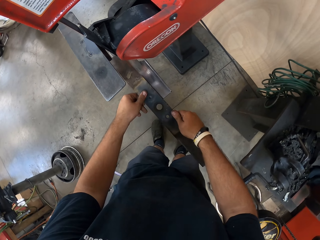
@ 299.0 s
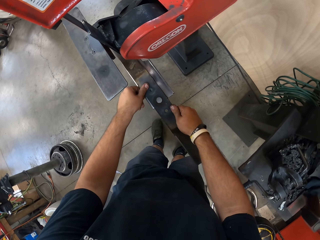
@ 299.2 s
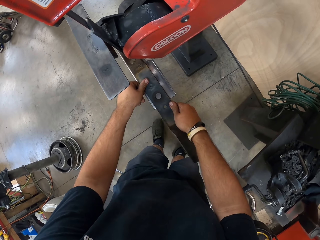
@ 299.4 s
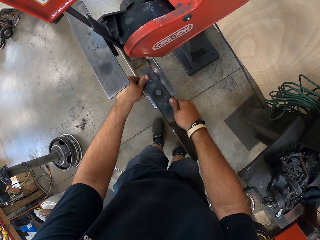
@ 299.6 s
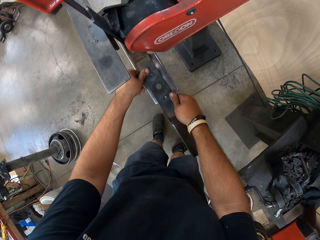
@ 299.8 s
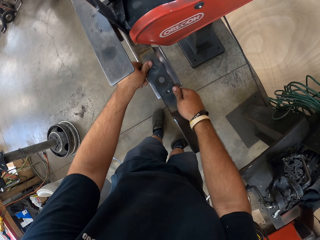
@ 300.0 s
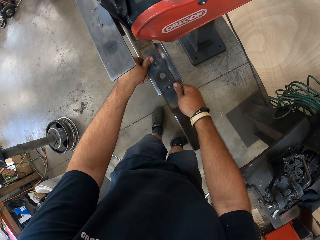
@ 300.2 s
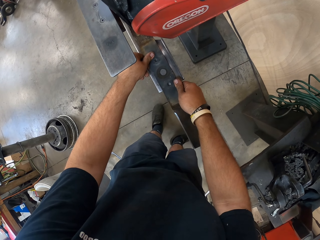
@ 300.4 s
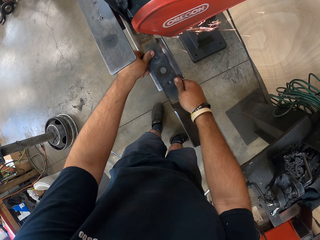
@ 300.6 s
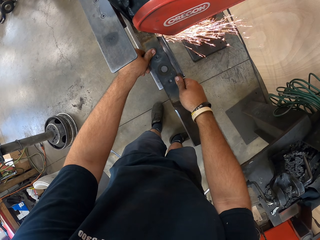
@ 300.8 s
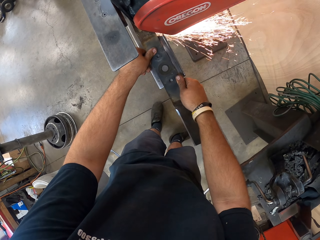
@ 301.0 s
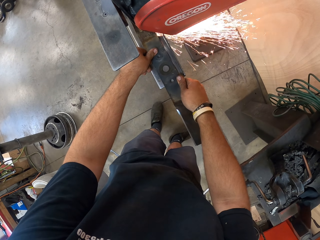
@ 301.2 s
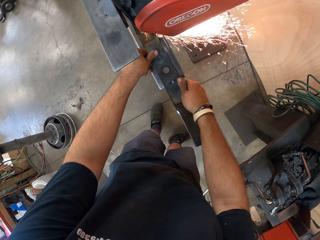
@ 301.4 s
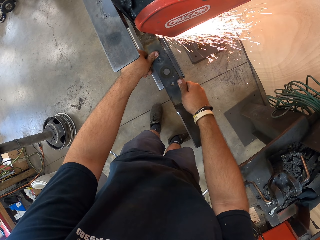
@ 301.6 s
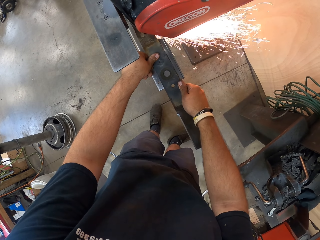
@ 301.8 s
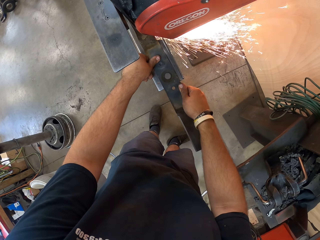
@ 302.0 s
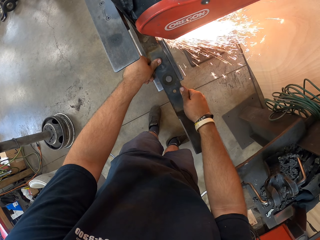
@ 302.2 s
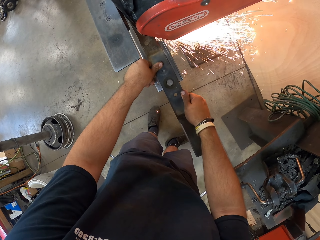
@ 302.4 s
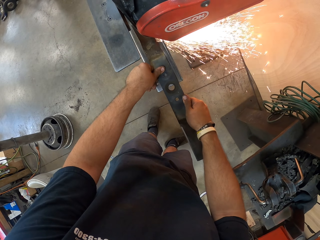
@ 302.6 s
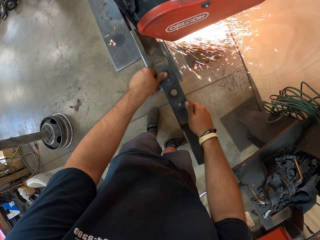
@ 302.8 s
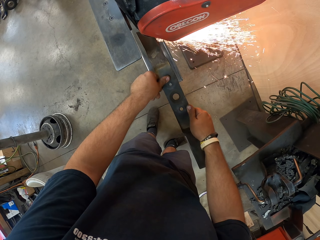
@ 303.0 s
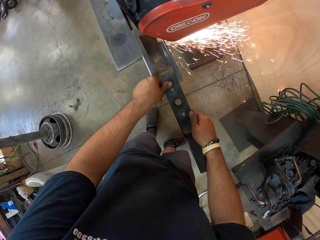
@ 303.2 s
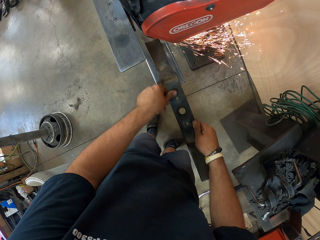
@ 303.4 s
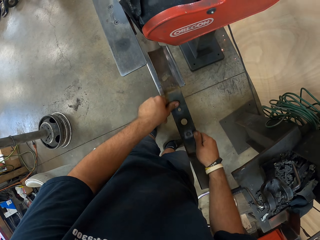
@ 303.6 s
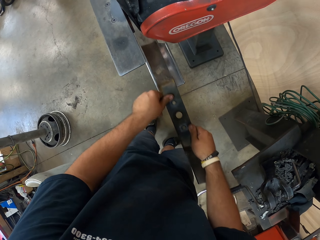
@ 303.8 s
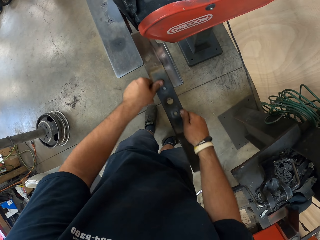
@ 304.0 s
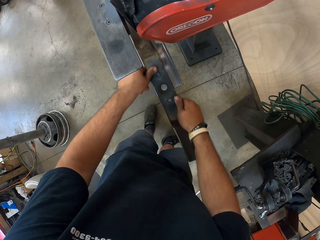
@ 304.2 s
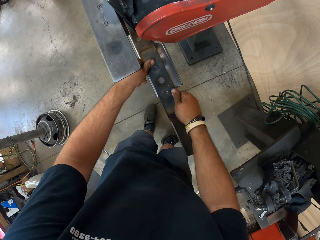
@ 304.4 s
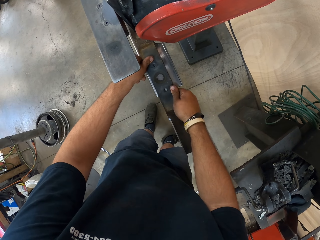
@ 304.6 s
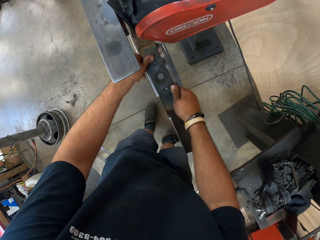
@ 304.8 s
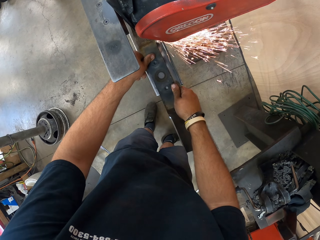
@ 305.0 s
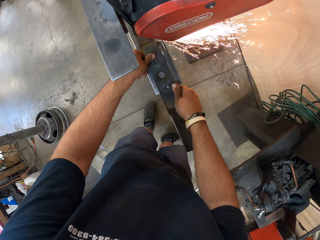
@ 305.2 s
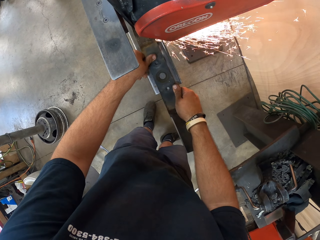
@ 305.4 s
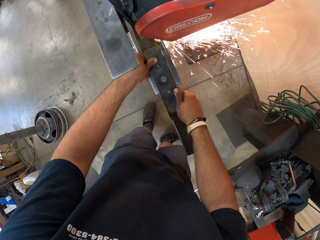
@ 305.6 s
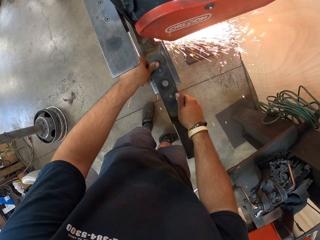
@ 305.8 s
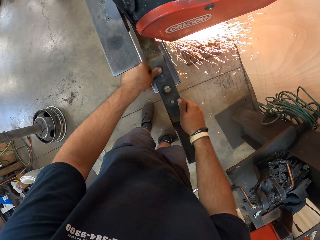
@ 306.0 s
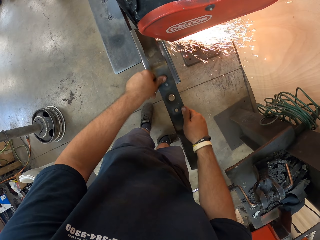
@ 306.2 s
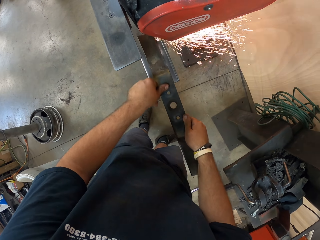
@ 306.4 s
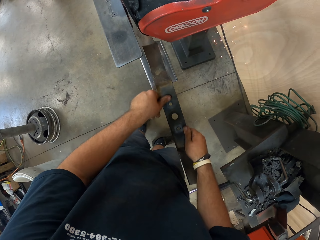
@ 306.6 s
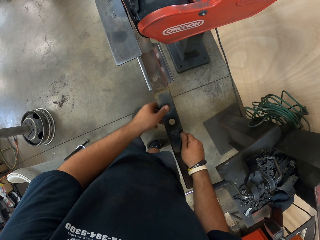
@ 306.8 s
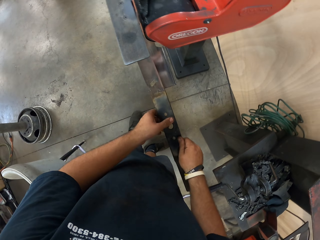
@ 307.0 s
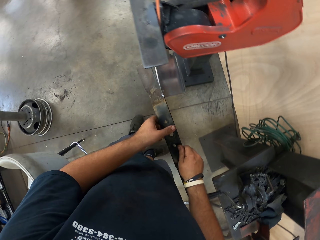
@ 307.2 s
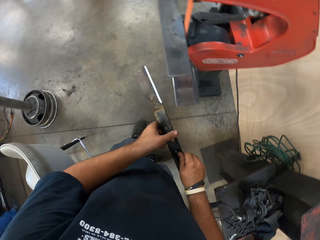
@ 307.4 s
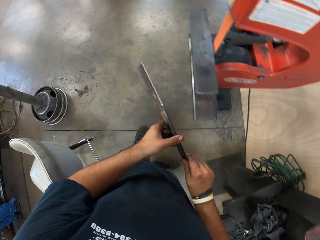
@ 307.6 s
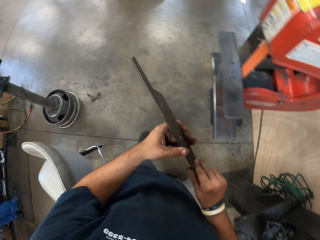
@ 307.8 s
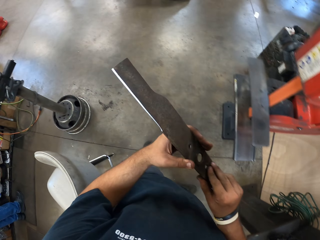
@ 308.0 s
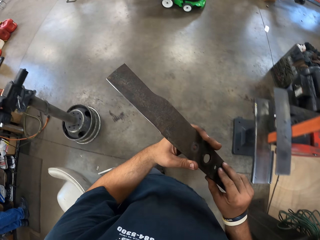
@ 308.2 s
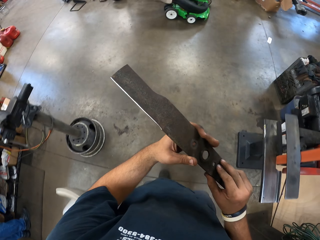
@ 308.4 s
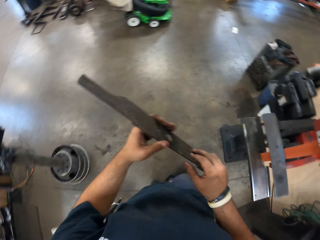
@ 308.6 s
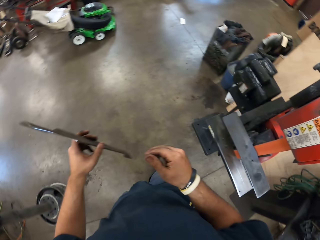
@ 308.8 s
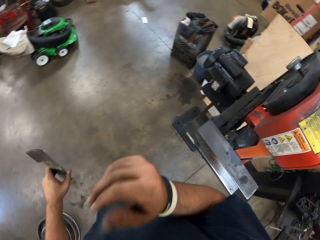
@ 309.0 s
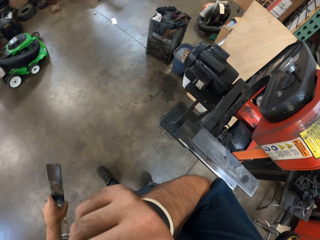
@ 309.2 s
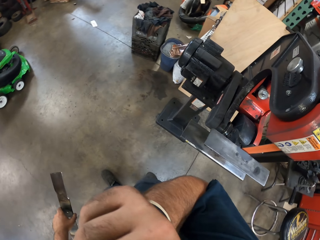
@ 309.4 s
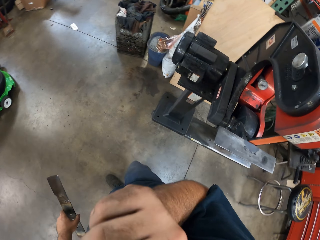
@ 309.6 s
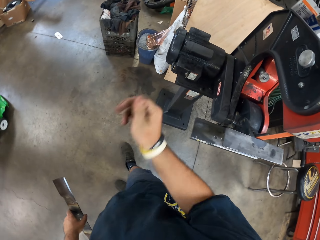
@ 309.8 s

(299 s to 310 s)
The camera wearer sharpens the edge of the metal blade on the lower blade. They stop sharpening the metal blade. They look at the side of the blade.

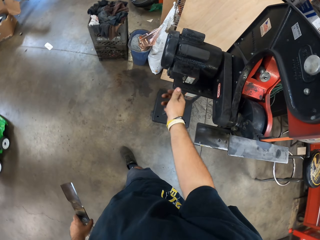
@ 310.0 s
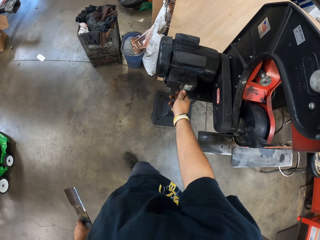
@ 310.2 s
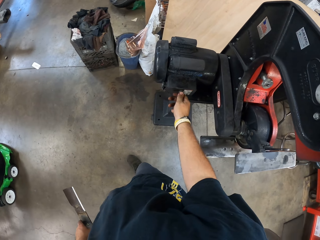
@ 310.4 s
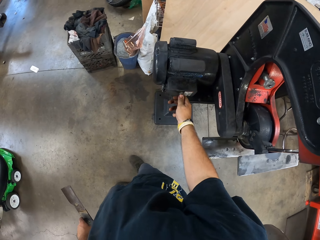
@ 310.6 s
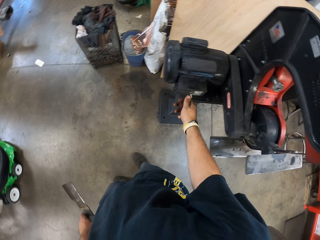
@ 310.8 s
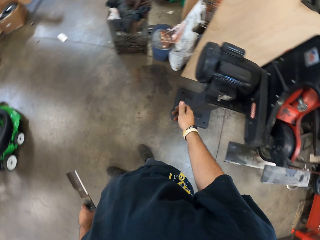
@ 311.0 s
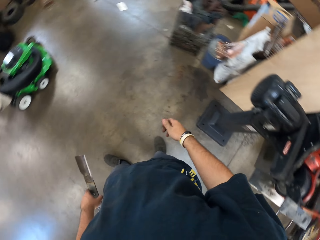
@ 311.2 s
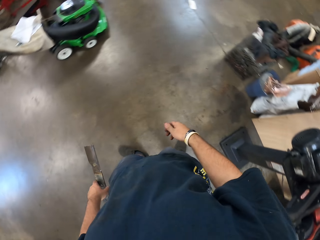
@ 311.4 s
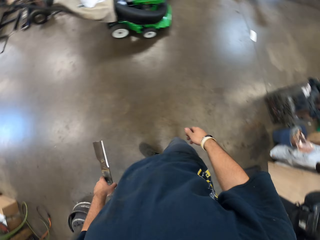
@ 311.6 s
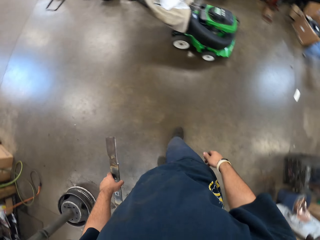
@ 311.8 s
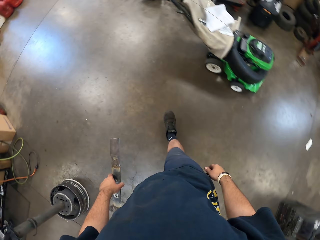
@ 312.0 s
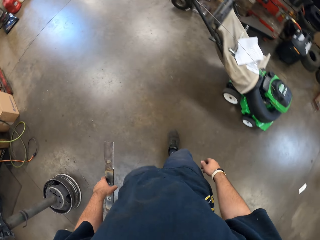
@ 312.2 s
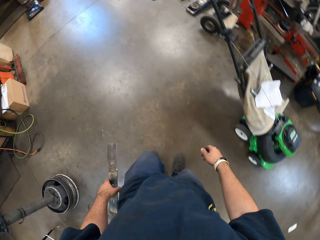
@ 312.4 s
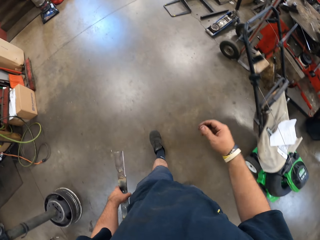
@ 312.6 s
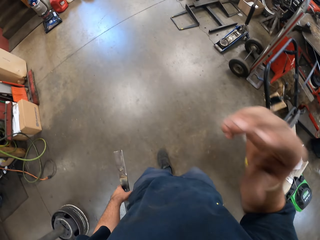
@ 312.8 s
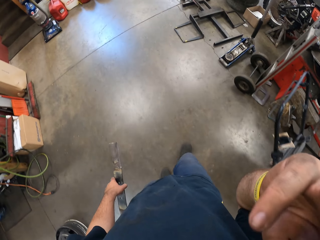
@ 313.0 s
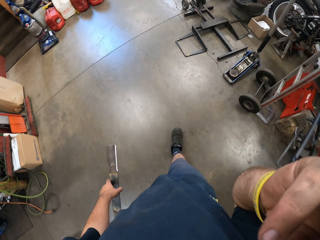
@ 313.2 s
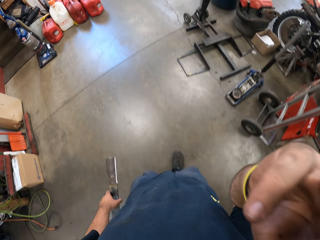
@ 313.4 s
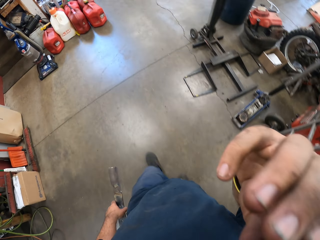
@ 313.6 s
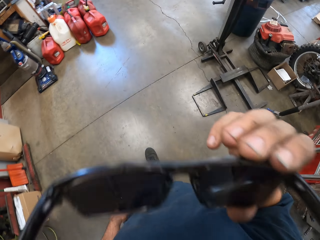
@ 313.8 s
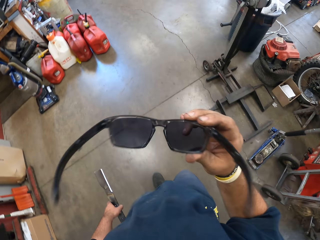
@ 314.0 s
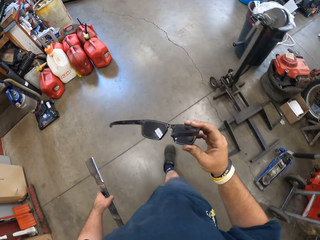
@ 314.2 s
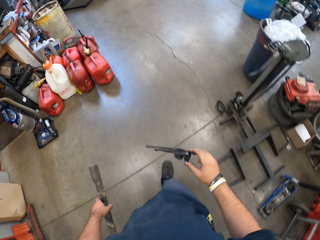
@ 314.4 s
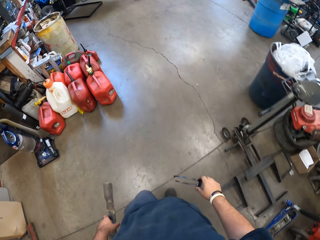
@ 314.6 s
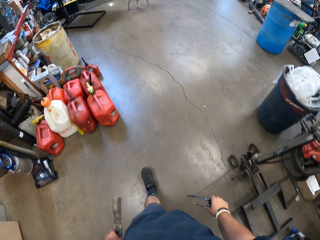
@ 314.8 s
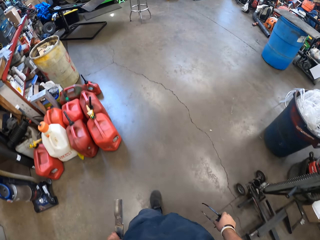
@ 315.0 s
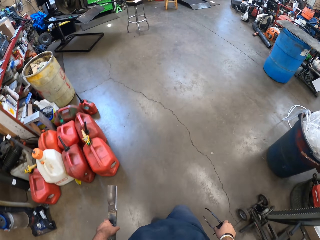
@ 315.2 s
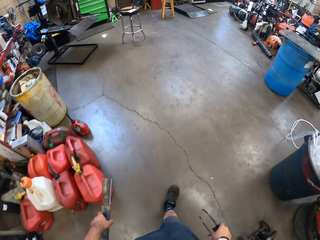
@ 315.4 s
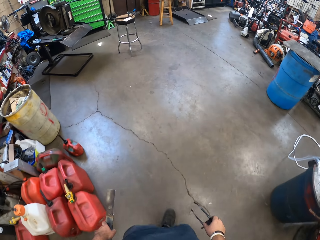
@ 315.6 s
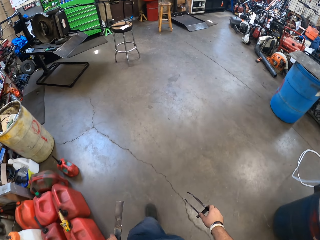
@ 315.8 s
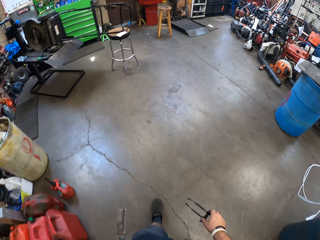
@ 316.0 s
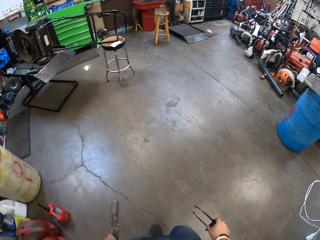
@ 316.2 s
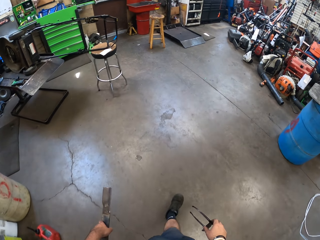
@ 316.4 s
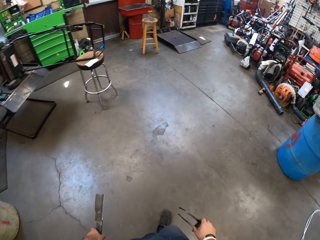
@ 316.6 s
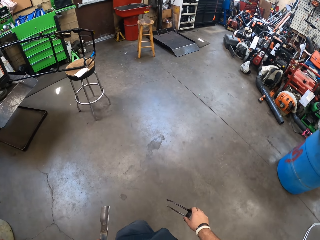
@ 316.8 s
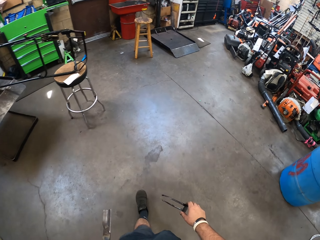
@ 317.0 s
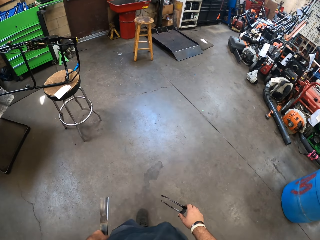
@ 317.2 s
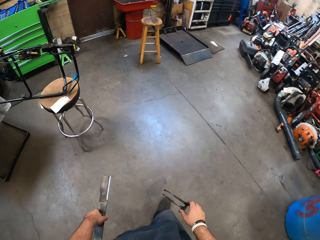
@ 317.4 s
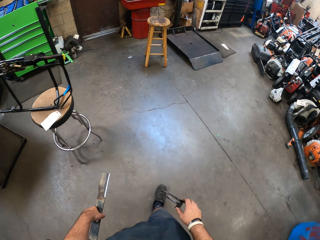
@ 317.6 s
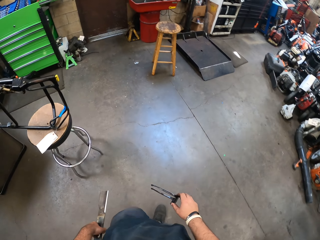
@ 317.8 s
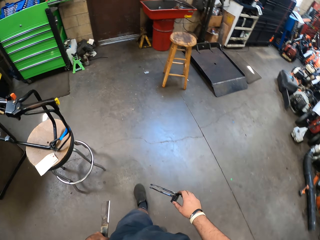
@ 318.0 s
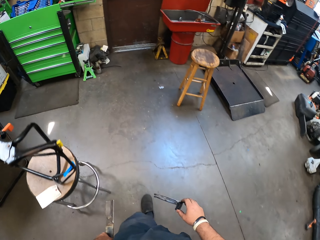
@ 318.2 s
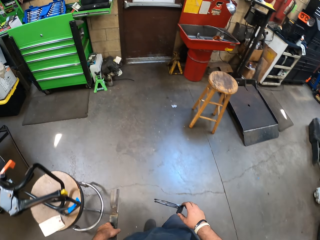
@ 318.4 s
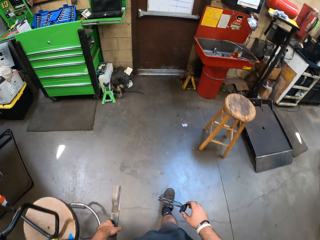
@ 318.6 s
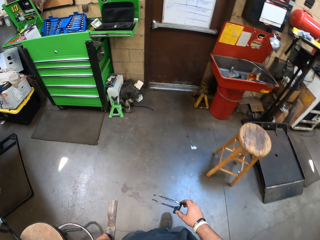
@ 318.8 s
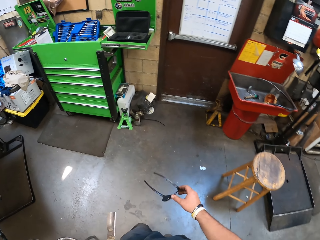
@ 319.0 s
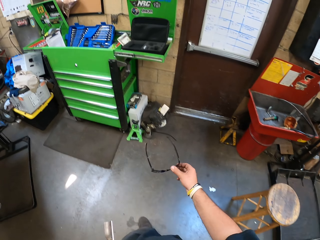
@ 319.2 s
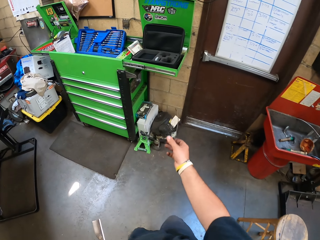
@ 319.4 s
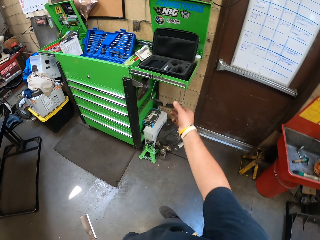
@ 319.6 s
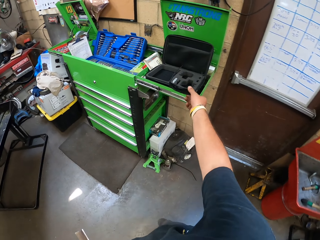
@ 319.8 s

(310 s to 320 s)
The camera wearer turns off the sharpening machine. They walk in the garage. They remove the sunglass. They walk in the garage. They put the sunglass in the briefcase.
